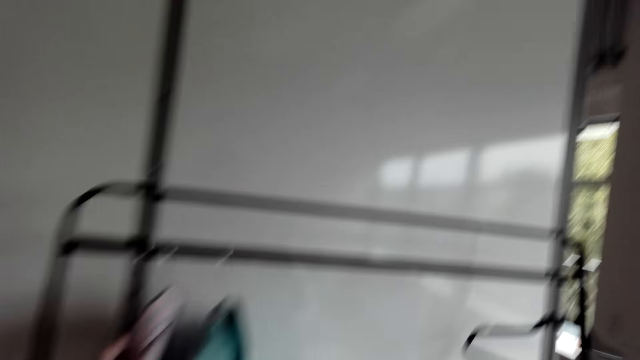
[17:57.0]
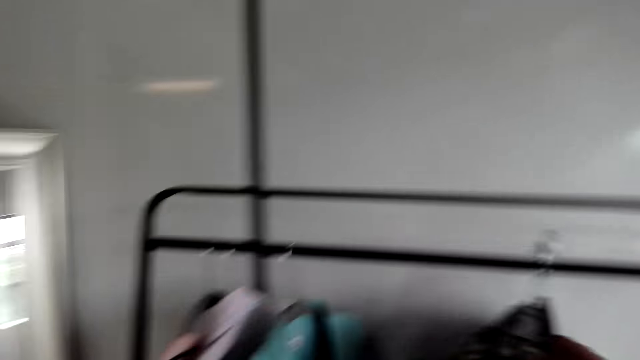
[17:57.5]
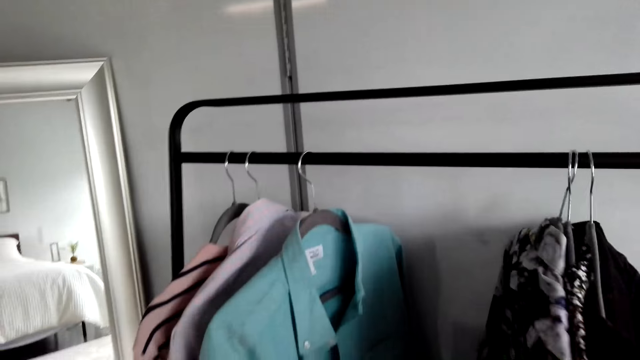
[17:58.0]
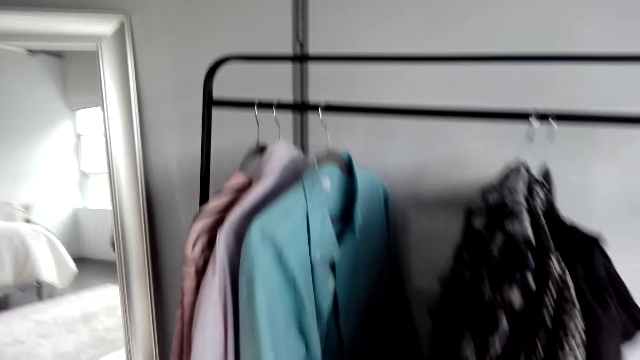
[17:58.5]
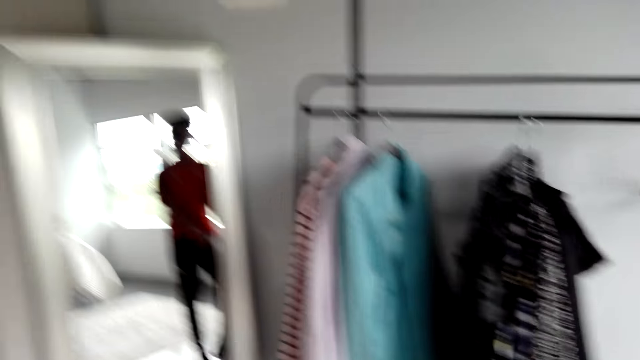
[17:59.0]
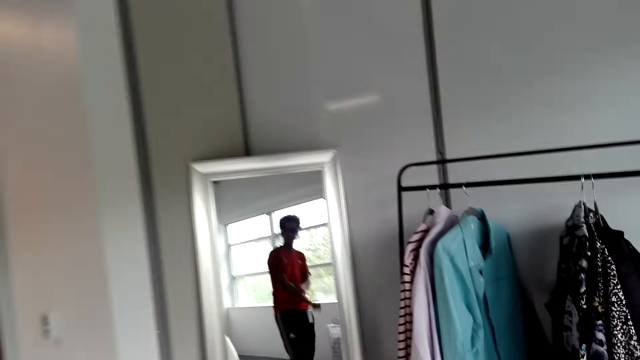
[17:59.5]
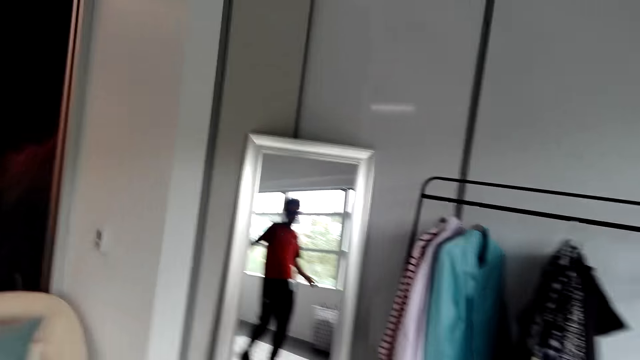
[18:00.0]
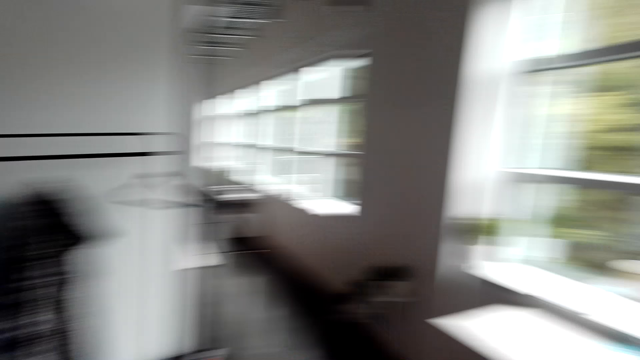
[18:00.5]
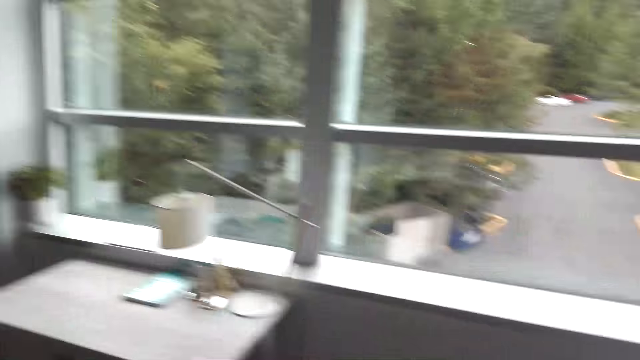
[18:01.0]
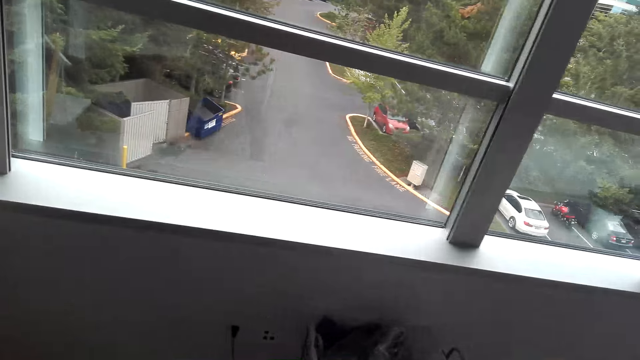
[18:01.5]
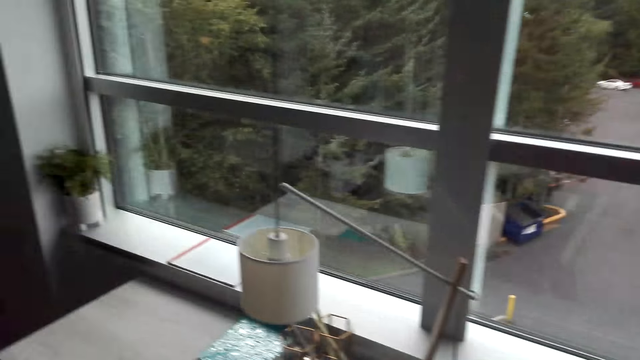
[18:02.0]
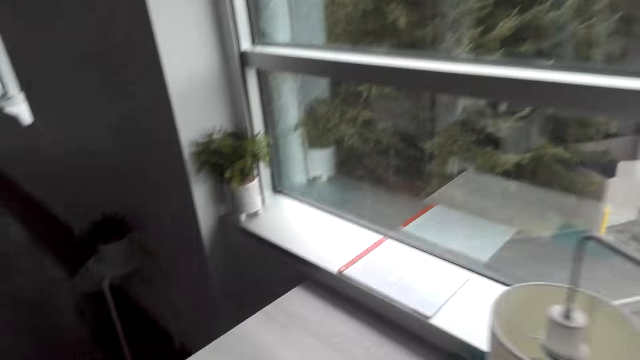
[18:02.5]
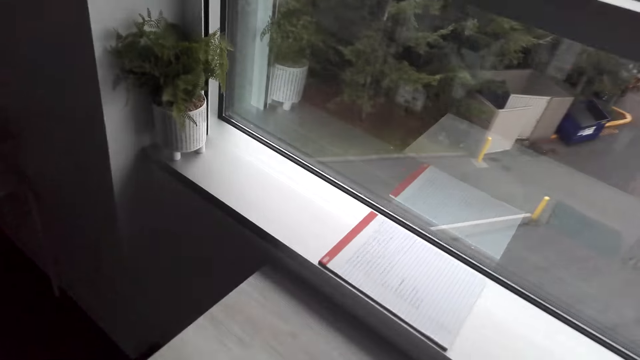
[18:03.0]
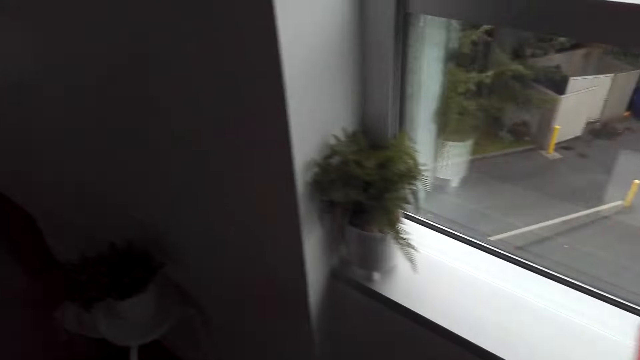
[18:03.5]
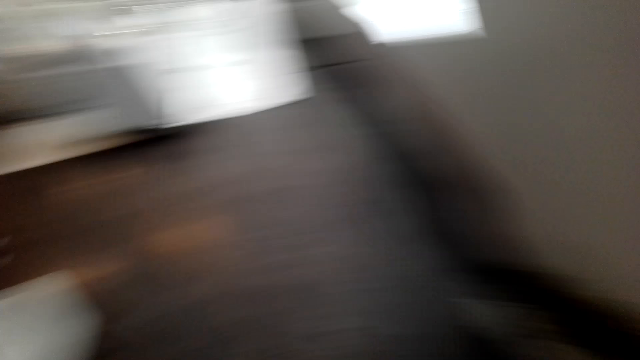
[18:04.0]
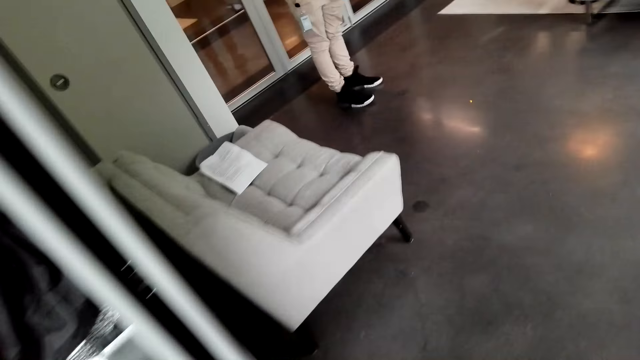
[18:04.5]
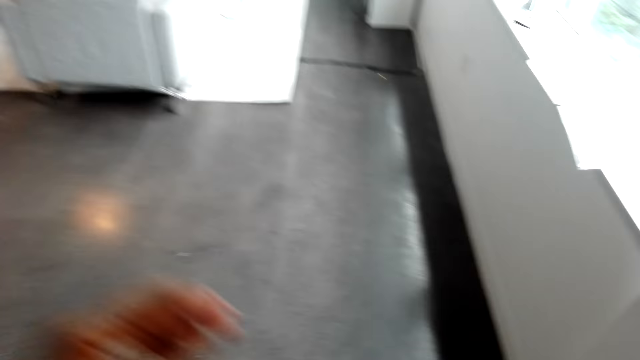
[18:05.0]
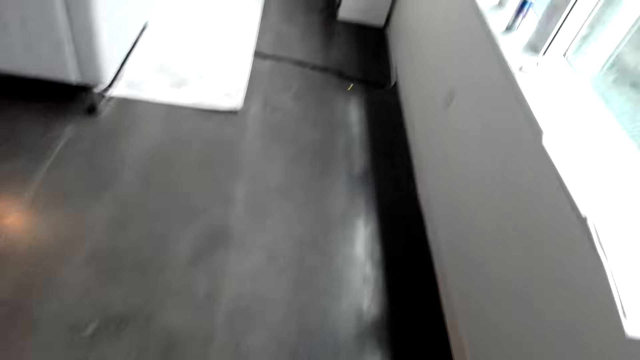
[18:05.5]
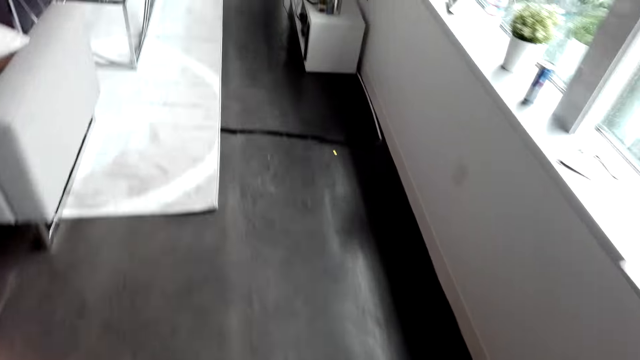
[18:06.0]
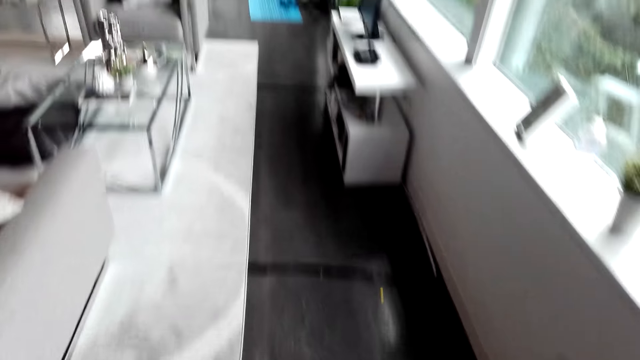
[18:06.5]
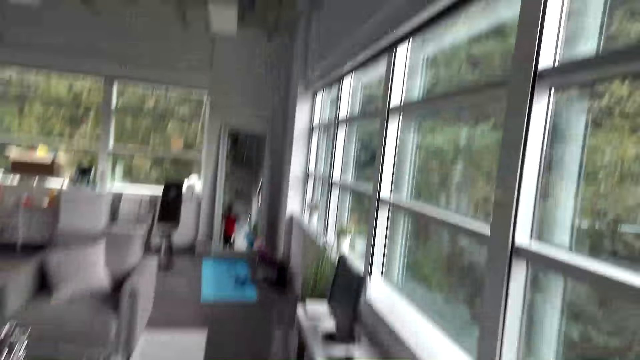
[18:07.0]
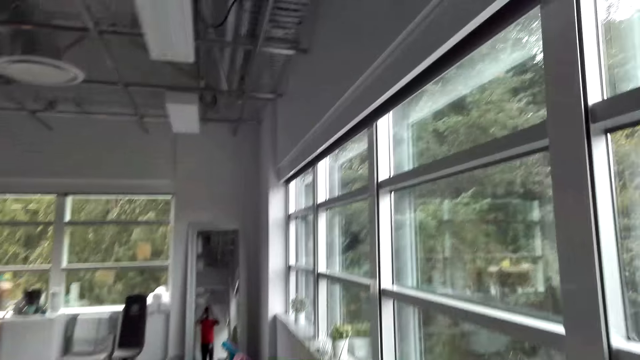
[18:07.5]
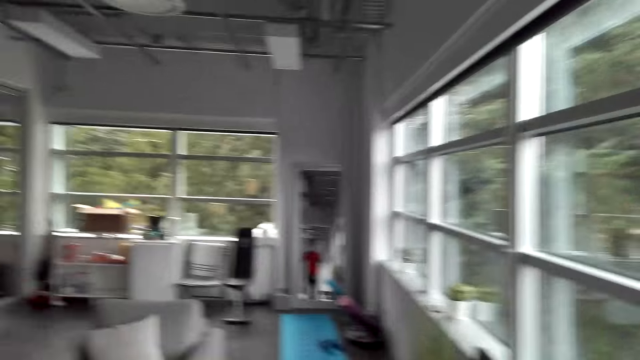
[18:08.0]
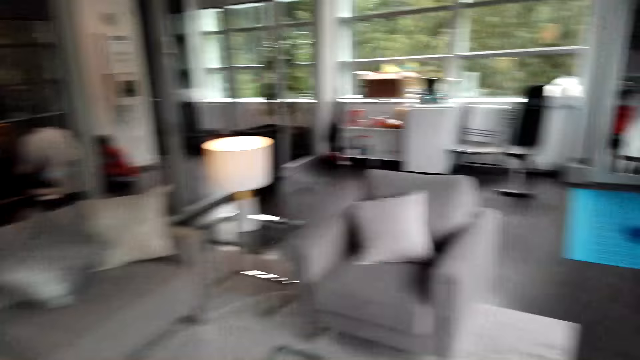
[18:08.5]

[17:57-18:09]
The camera wearer hangs the shirts on a rack. They move in the room. They walk around the house.

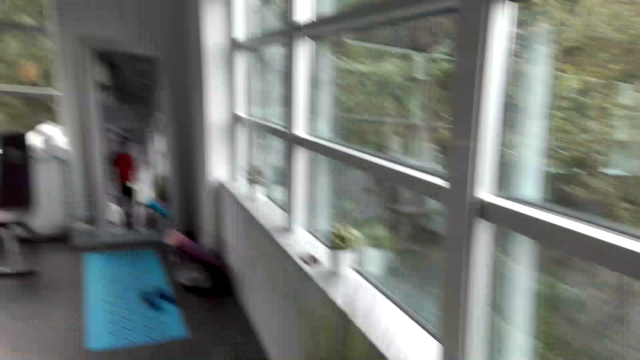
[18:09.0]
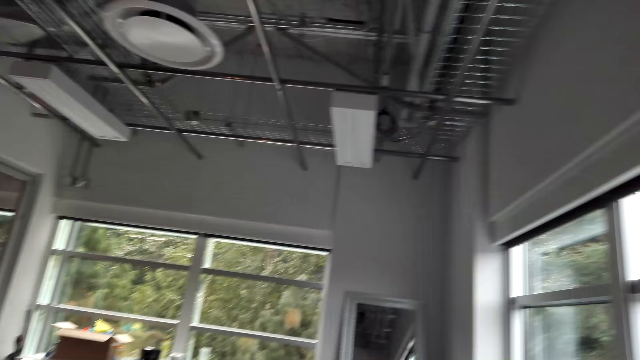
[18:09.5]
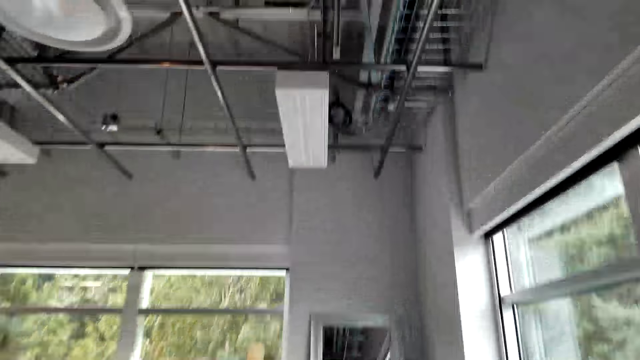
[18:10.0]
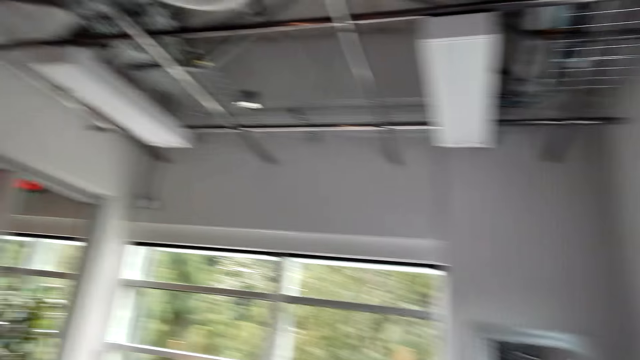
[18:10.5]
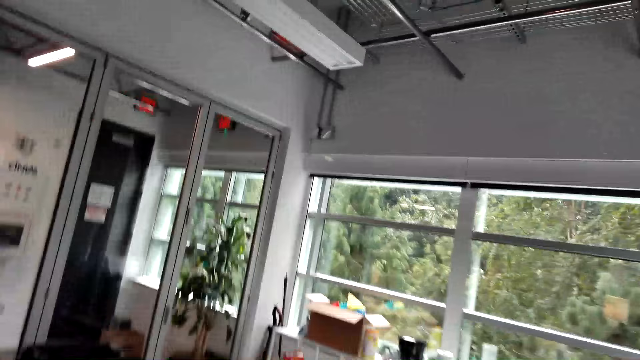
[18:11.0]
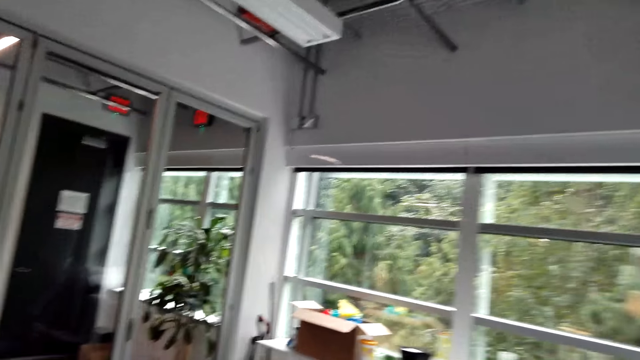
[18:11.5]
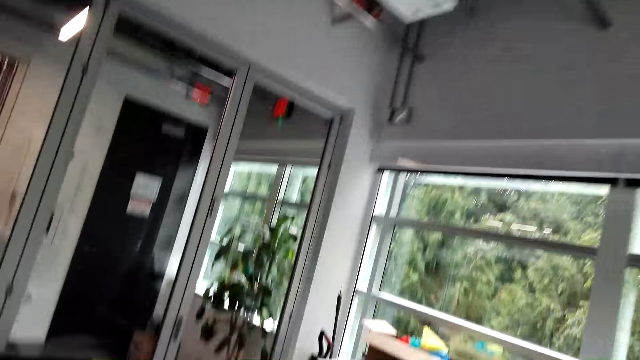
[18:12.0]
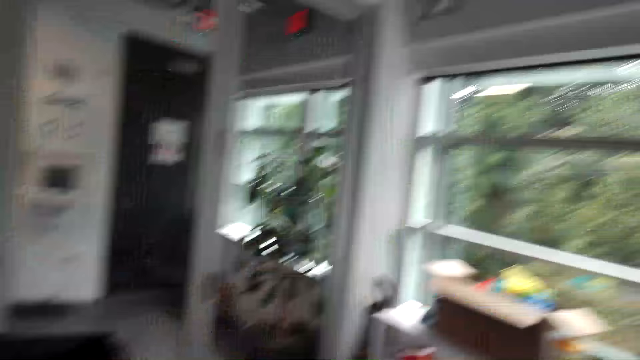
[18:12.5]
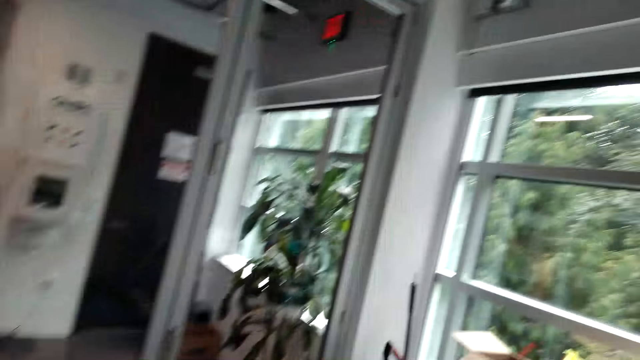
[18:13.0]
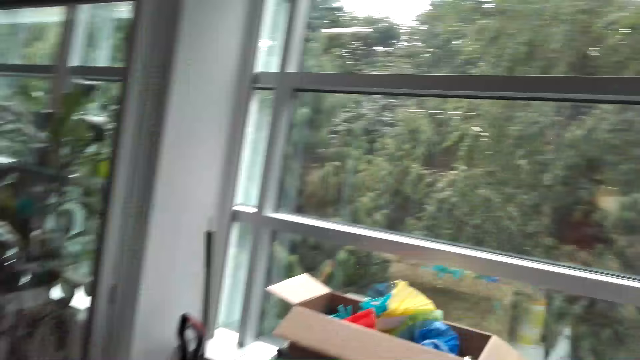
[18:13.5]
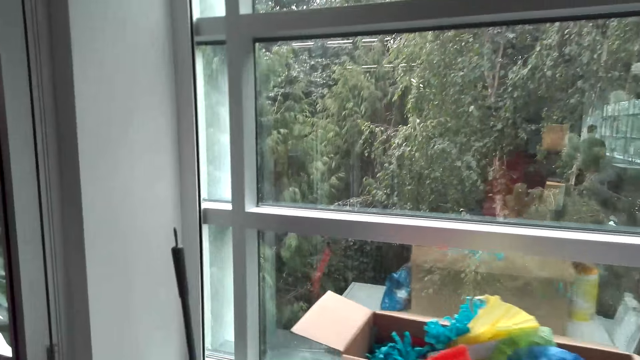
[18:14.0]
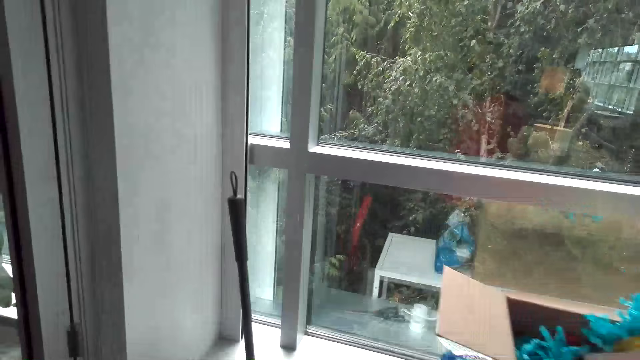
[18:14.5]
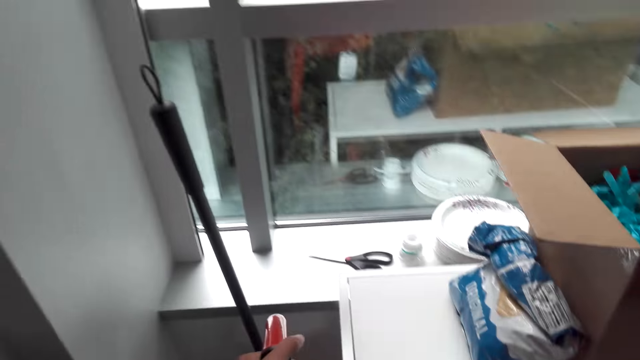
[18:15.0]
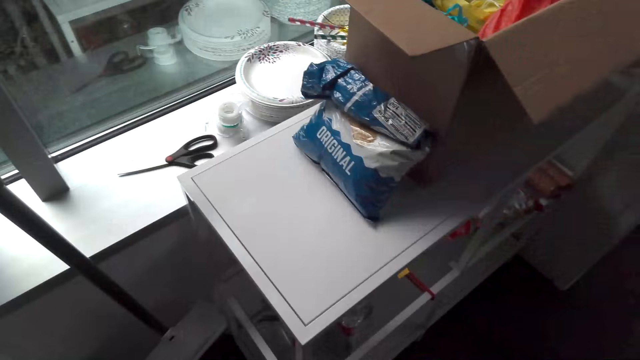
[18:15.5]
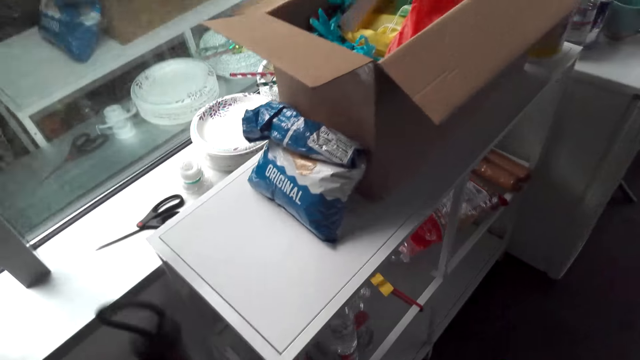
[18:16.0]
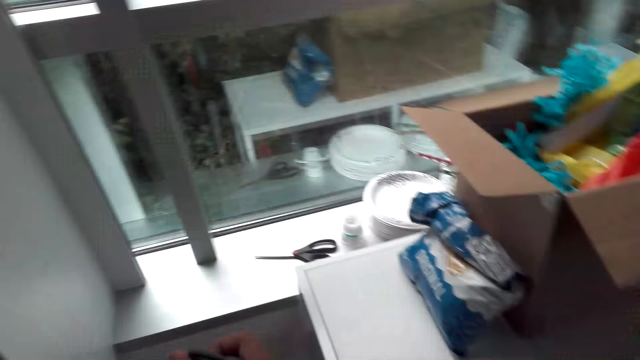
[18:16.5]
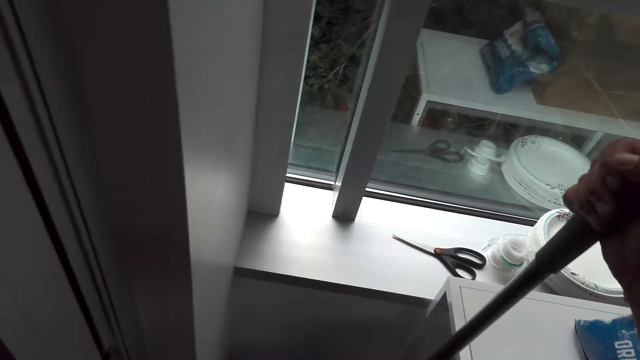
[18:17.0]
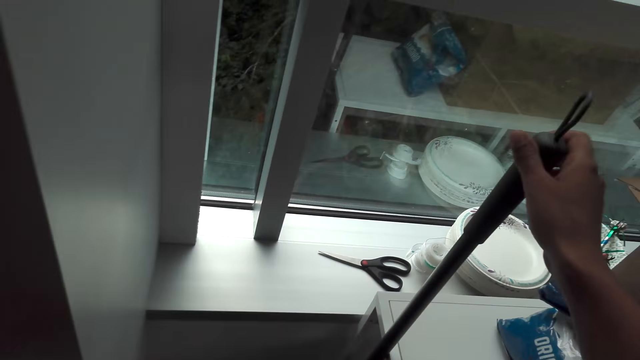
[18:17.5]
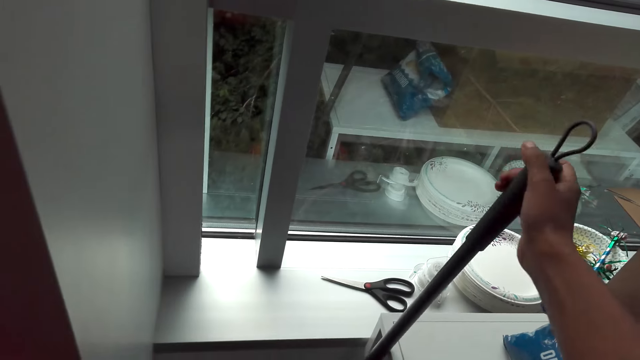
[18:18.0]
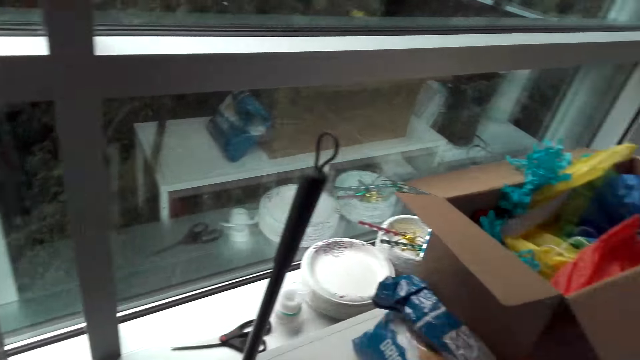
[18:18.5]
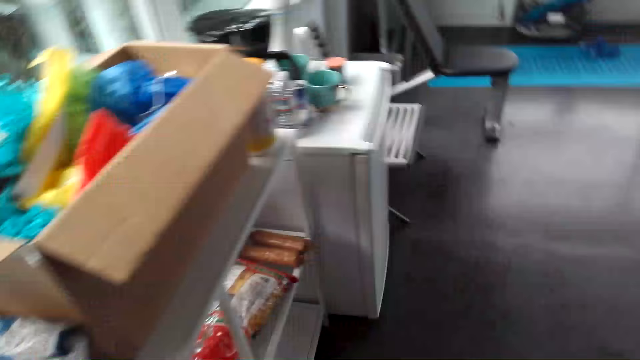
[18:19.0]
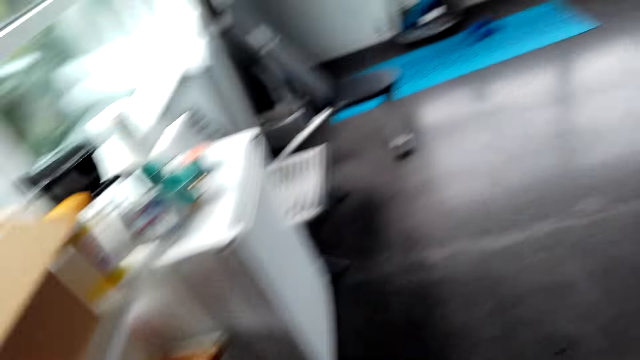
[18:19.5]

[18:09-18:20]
The camera wearer moves a cleaning brush in the room. He touches a broom stick with his hand.
